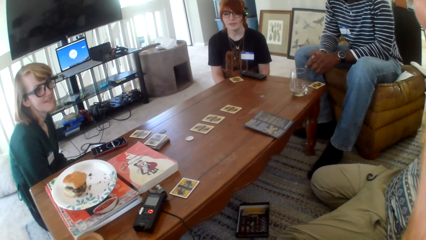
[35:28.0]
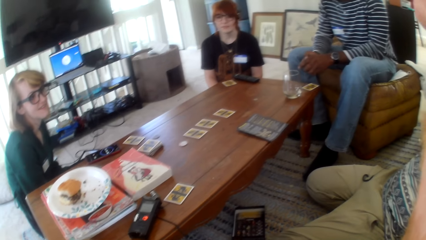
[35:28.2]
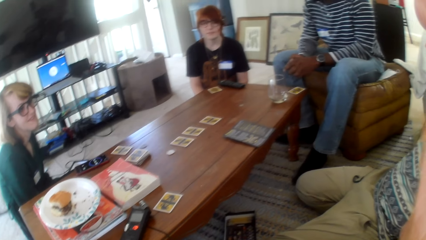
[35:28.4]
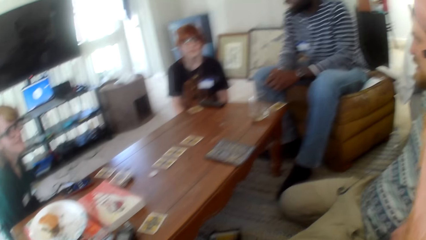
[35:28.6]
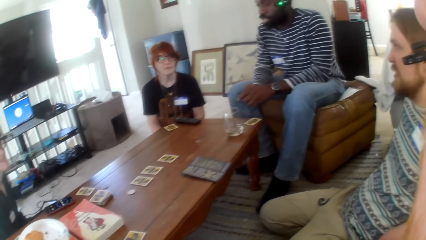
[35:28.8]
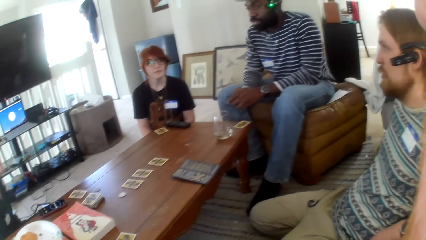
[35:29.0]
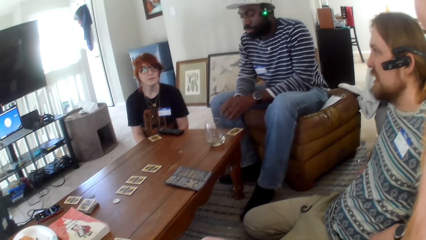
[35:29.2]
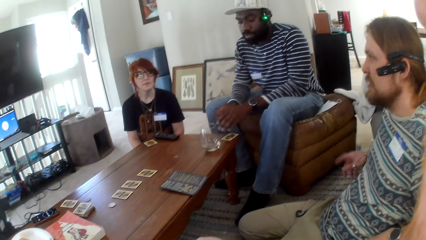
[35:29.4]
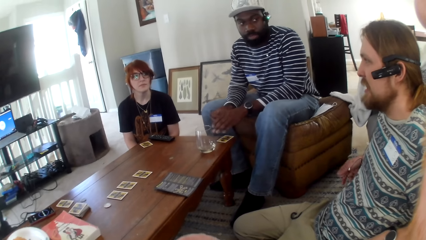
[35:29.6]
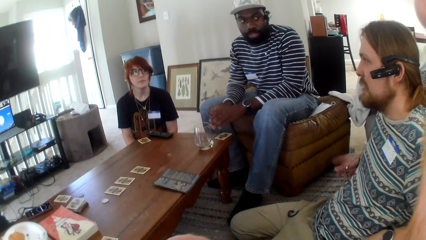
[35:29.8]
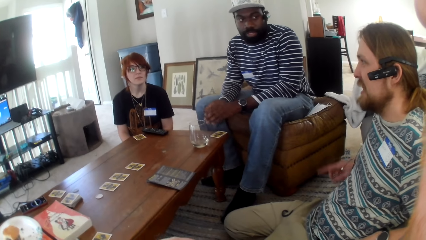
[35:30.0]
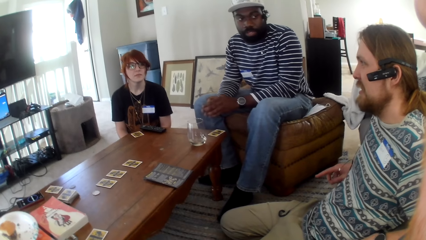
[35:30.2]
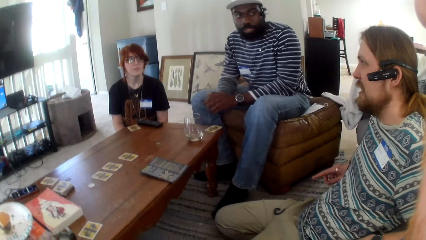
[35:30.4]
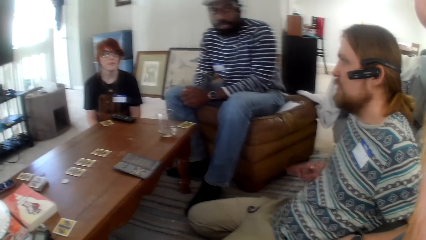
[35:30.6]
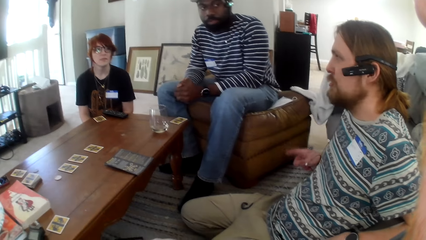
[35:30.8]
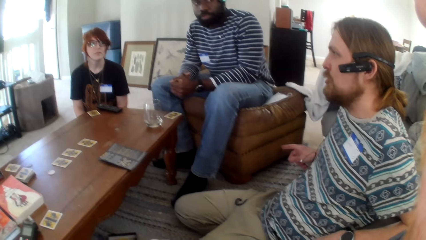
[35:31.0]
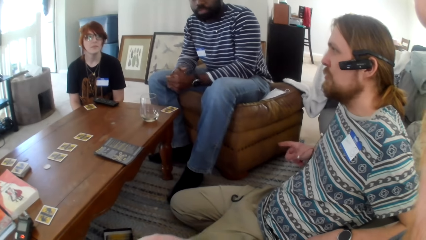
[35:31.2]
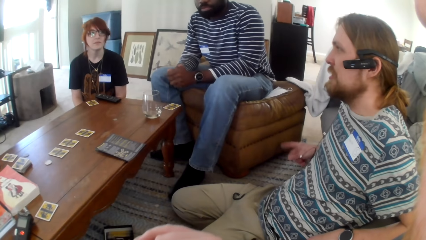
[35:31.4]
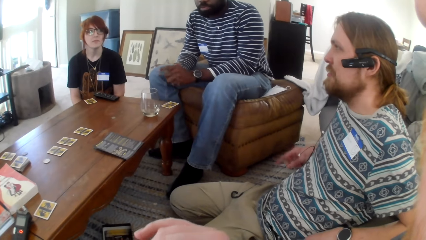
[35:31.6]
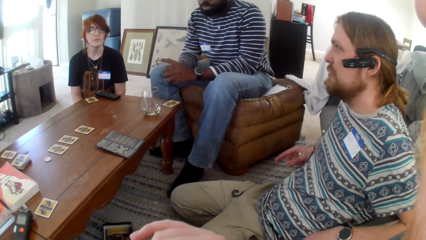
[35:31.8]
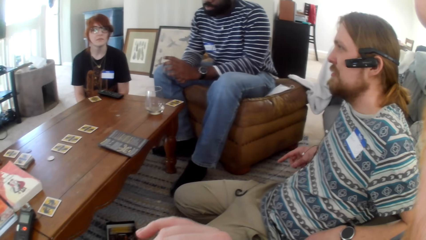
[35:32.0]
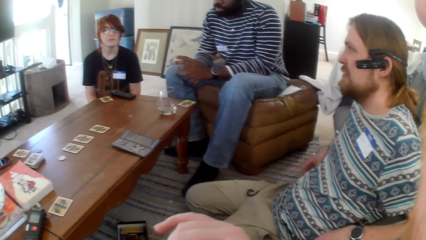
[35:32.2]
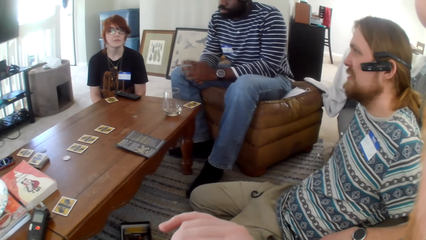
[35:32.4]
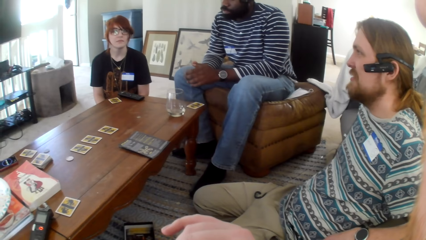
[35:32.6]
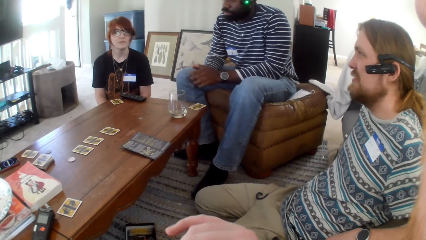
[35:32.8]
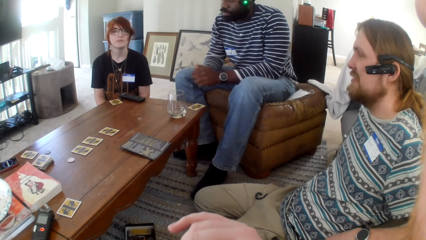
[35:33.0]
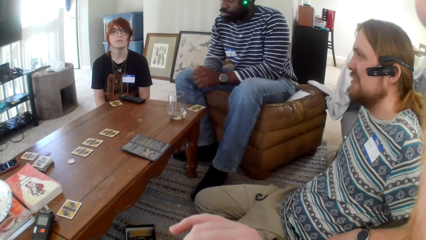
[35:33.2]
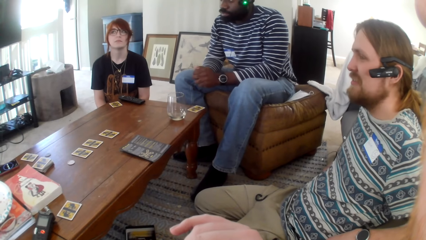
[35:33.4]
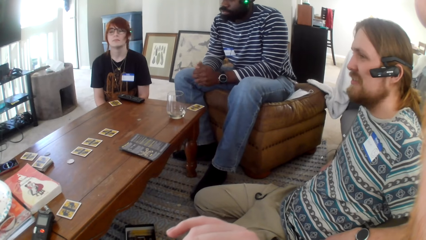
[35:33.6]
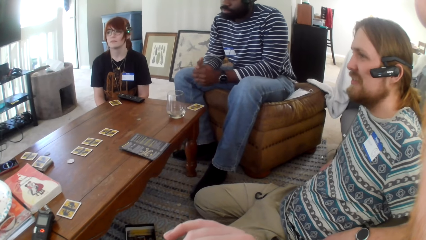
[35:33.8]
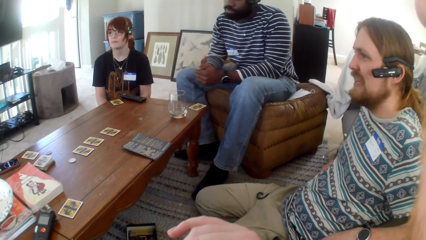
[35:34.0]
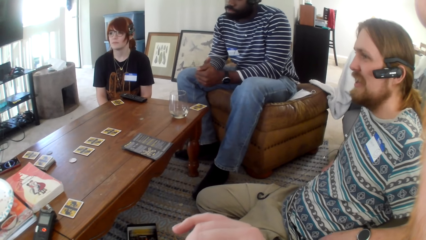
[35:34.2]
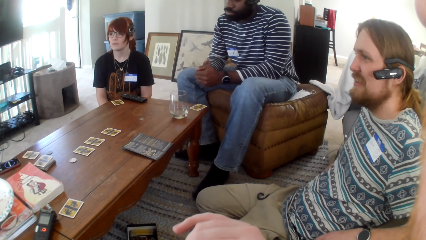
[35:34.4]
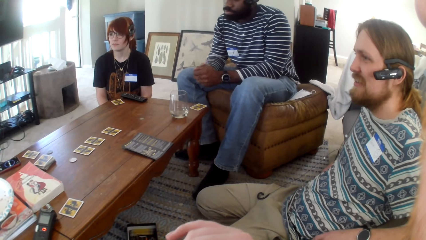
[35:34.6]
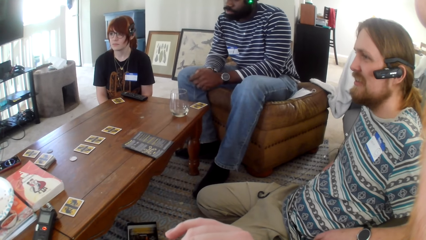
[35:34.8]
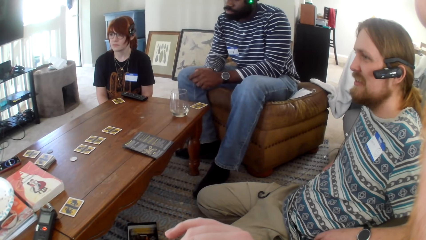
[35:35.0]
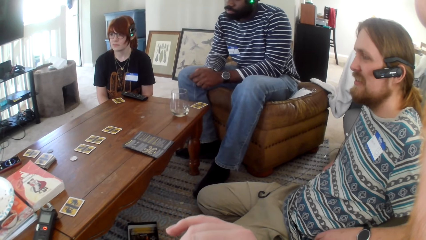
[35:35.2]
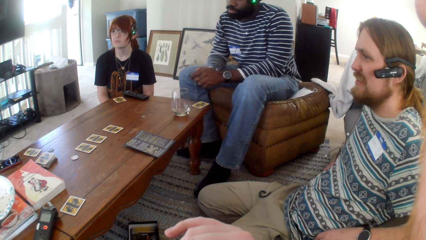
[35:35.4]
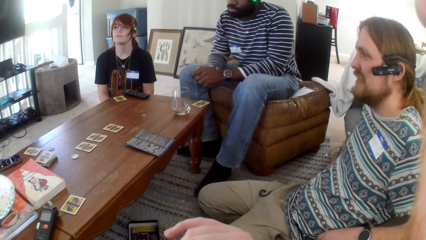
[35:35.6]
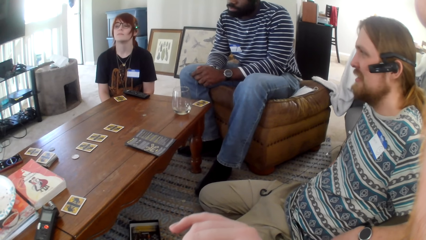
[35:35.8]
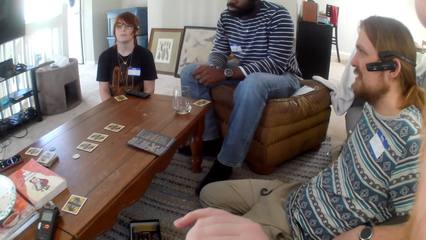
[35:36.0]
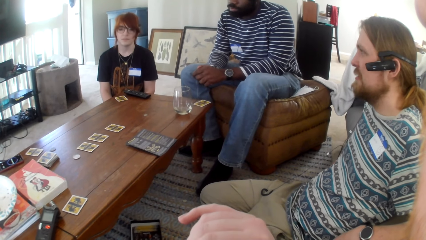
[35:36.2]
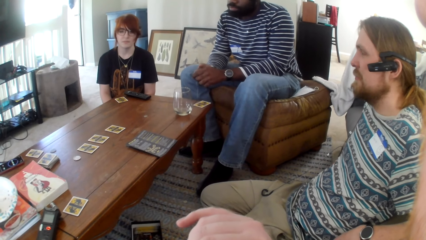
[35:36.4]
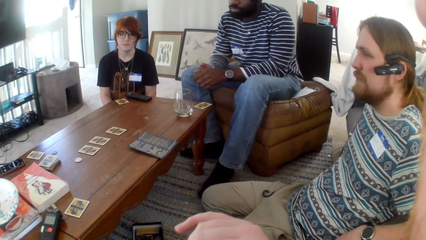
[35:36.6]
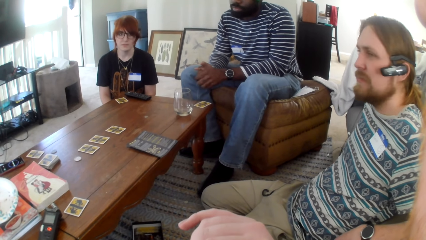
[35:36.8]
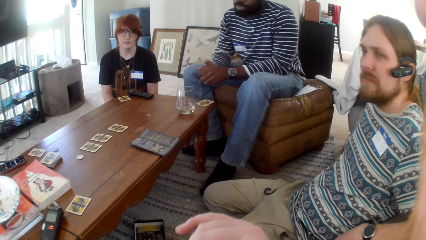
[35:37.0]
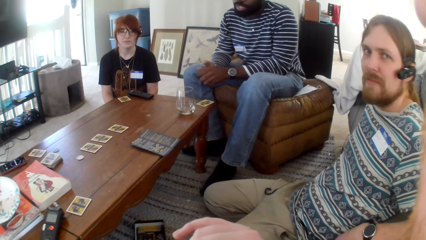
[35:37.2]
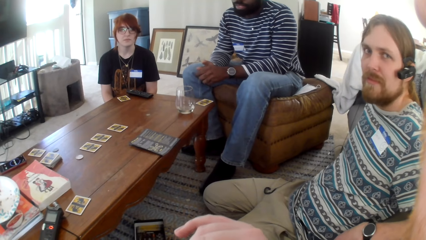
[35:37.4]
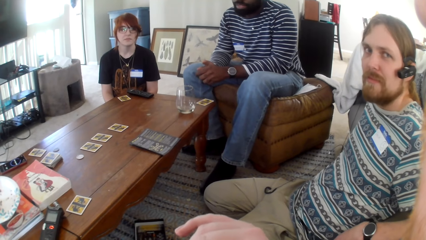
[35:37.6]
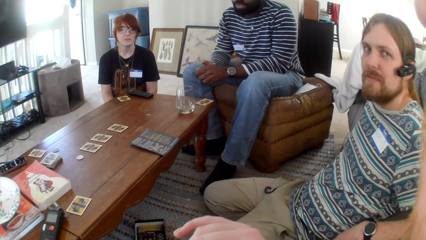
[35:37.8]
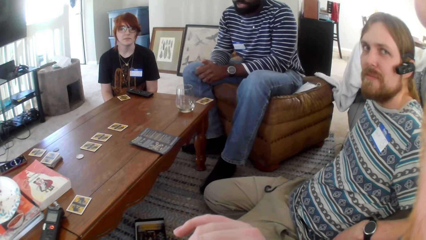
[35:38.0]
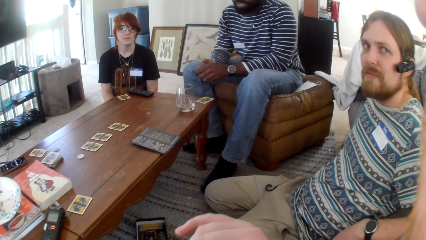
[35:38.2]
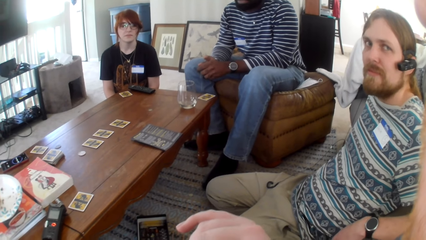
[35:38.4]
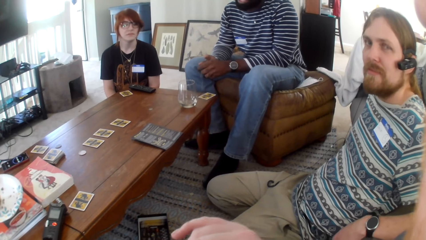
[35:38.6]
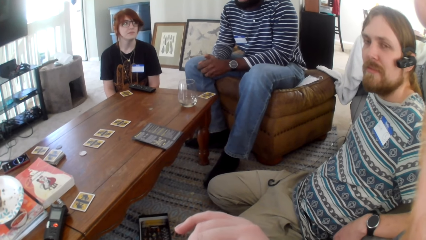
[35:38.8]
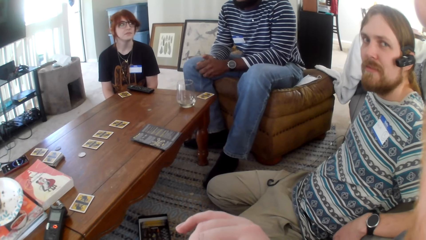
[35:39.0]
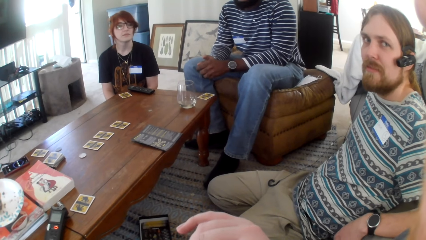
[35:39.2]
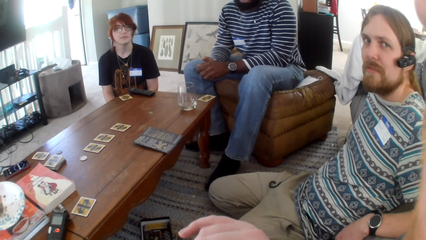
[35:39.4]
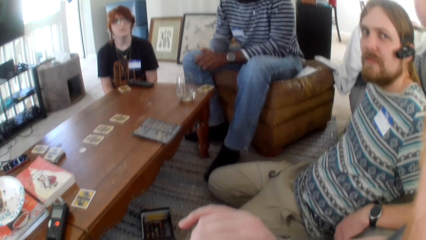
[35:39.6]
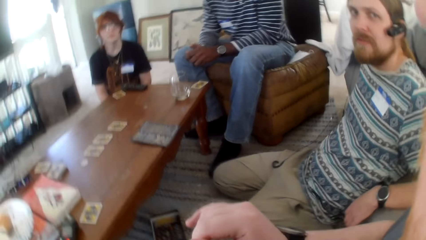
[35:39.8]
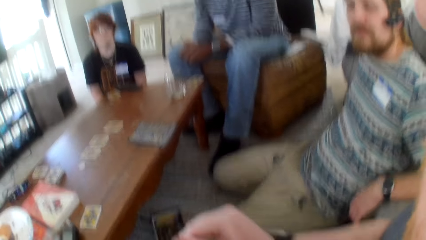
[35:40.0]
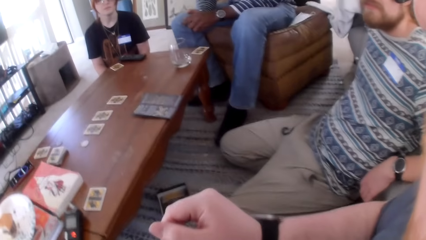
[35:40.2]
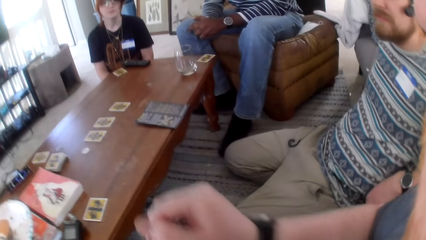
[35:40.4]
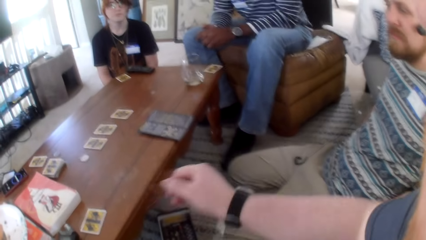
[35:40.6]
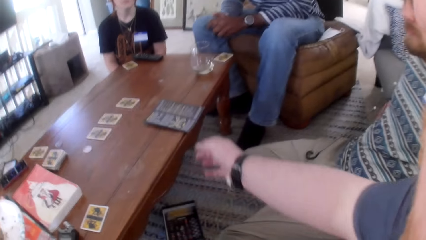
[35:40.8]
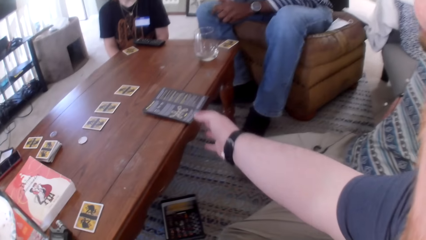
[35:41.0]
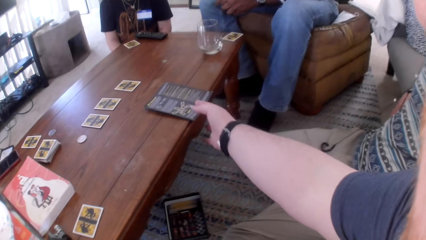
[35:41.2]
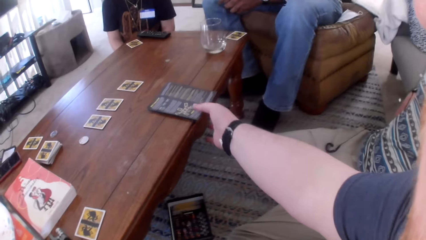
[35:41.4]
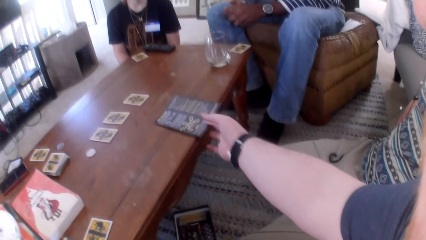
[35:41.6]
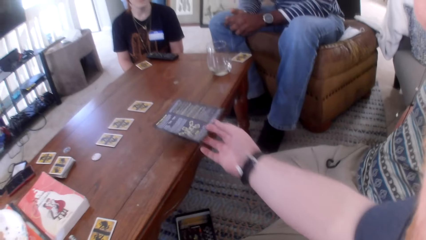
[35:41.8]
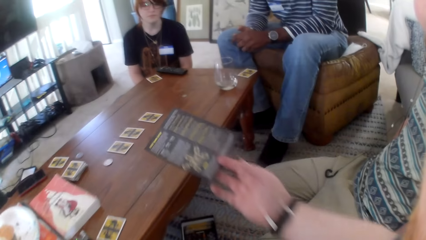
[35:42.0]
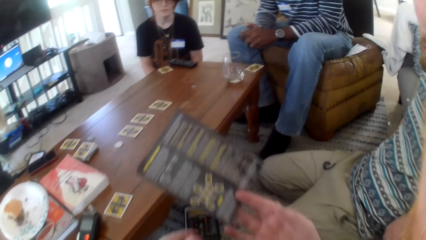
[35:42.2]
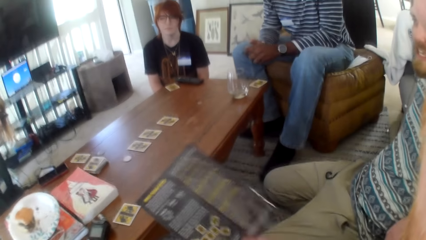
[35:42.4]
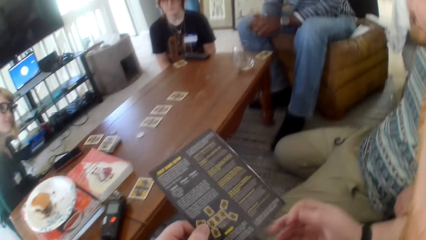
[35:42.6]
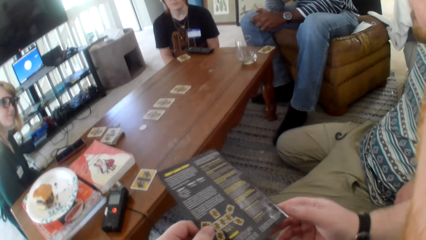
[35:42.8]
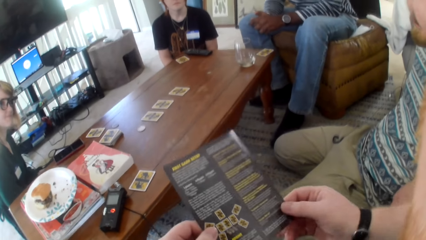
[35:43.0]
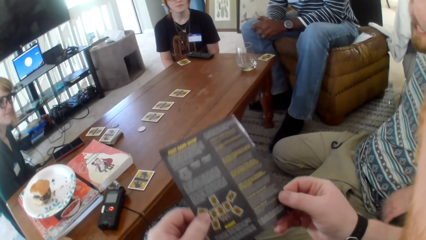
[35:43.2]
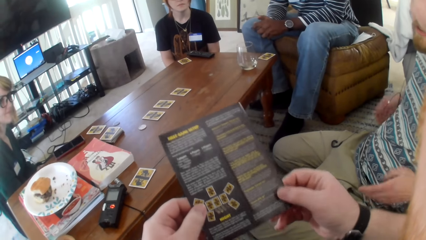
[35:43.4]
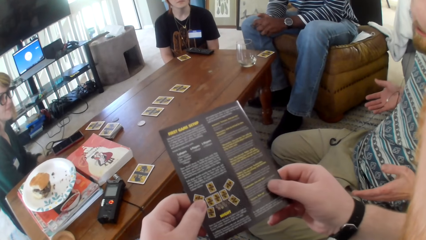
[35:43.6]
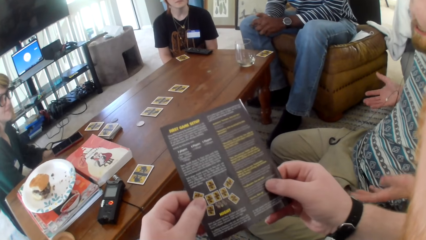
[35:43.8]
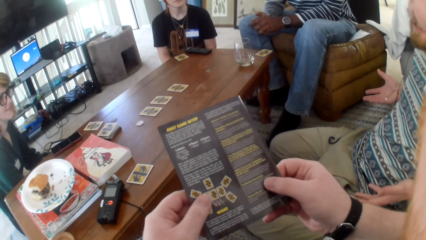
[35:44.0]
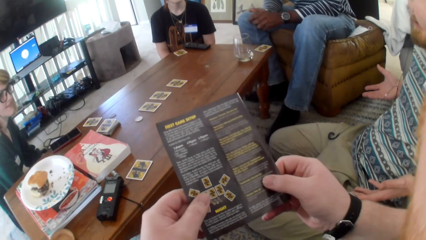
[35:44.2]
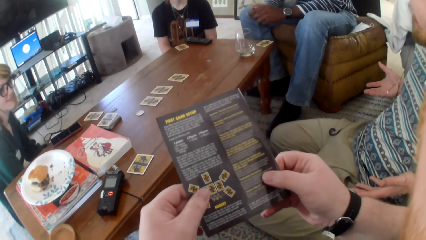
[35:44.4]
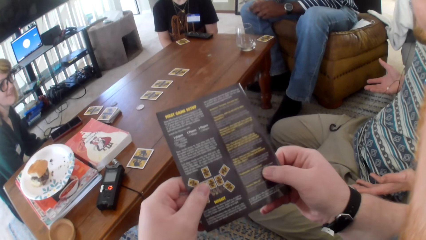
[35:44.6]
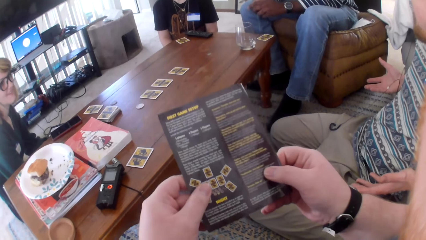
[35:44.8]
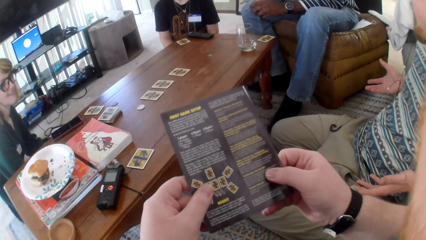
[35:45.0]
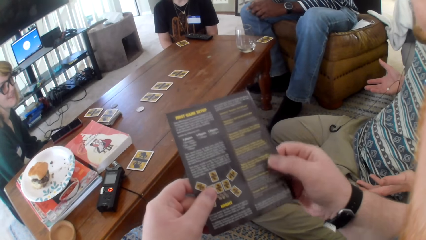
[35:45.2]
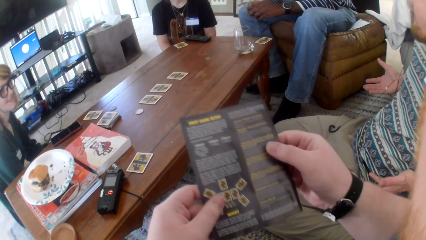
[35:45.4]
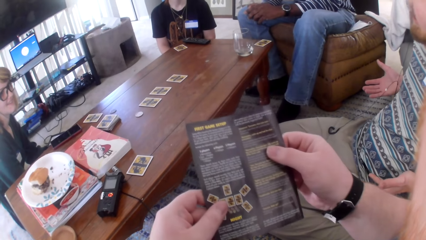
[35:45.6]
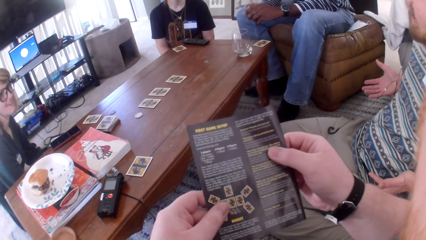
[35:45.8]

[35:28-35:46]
A man talks. Another man talks. A woman talks. Another woman nods her head. The camera wearer looks at the table. The first man talks. The other man talks. The camera wearer picks the paper or manual from the table. They move the paper. They stare at the manual. The other man talks.
